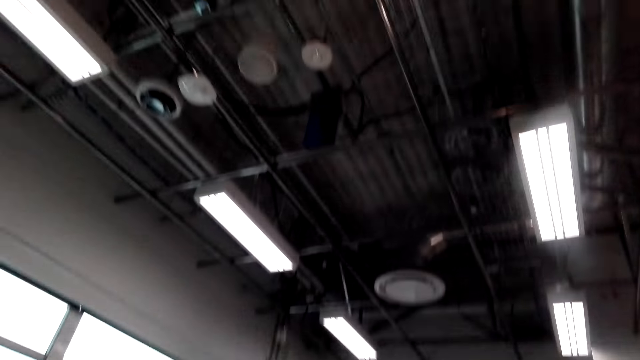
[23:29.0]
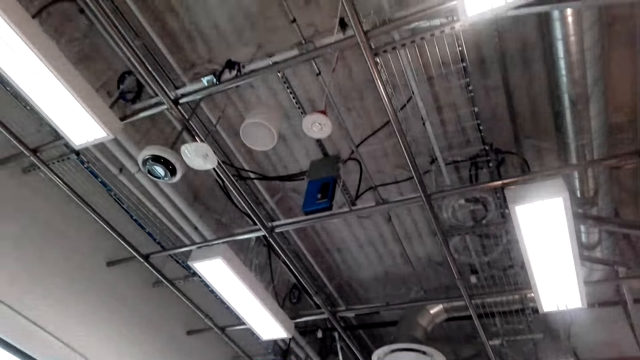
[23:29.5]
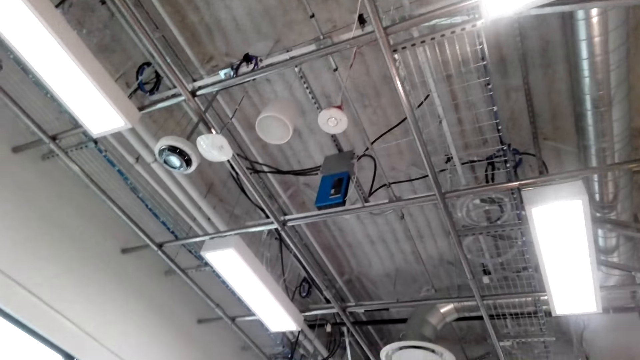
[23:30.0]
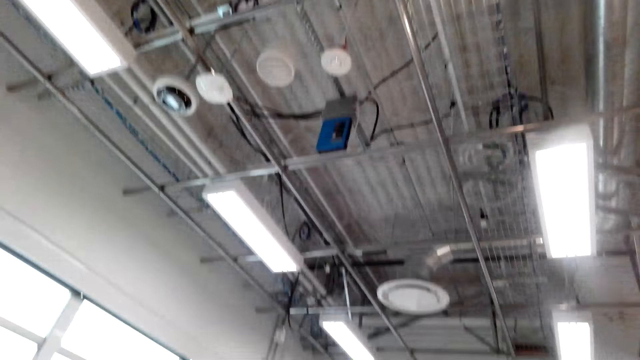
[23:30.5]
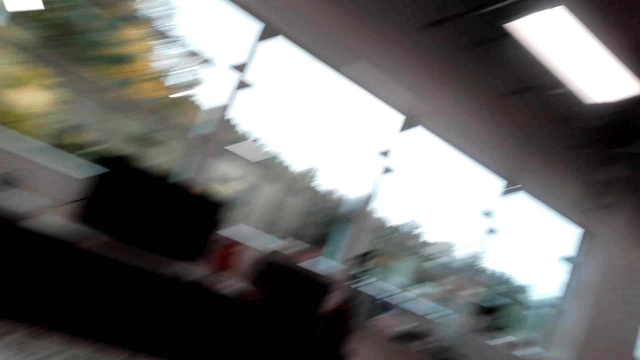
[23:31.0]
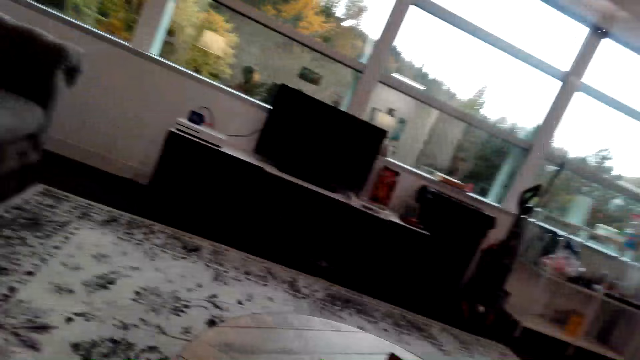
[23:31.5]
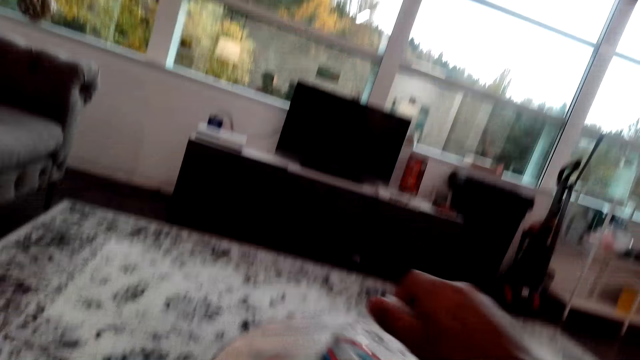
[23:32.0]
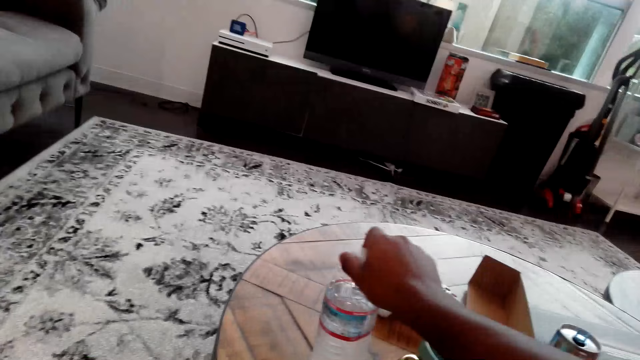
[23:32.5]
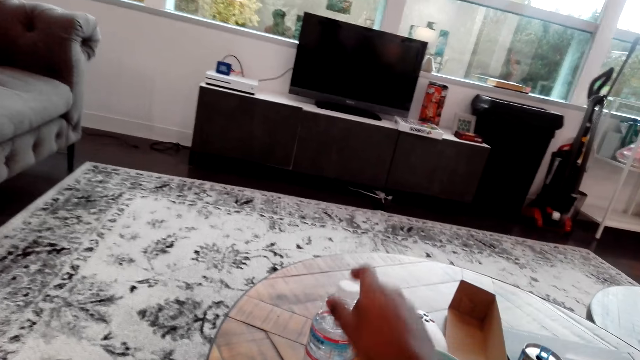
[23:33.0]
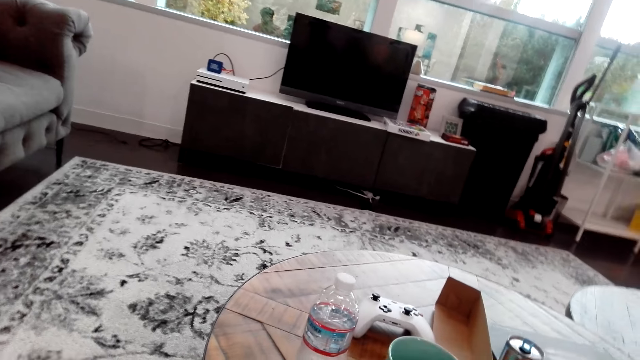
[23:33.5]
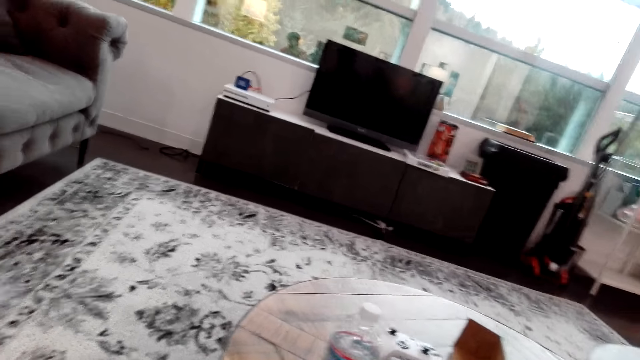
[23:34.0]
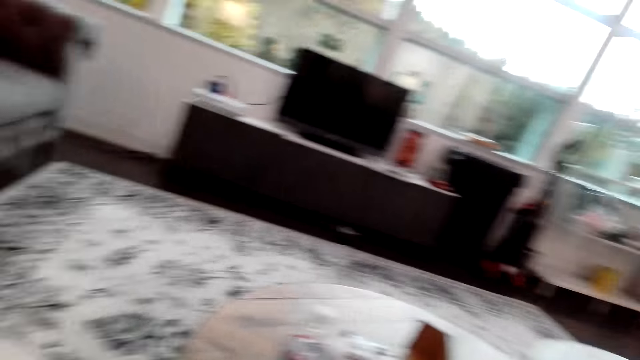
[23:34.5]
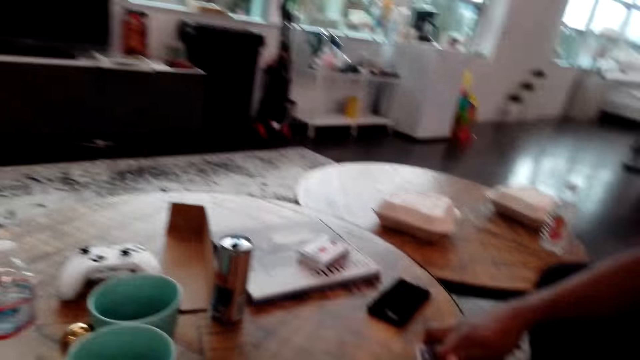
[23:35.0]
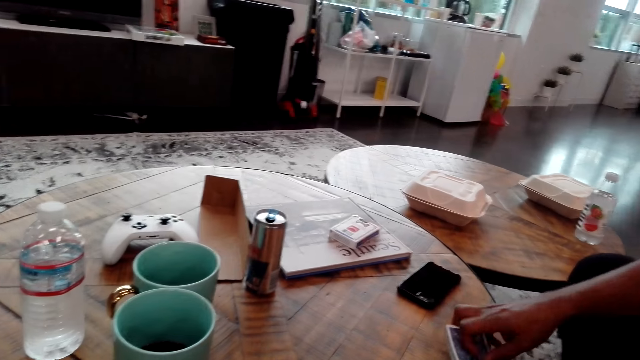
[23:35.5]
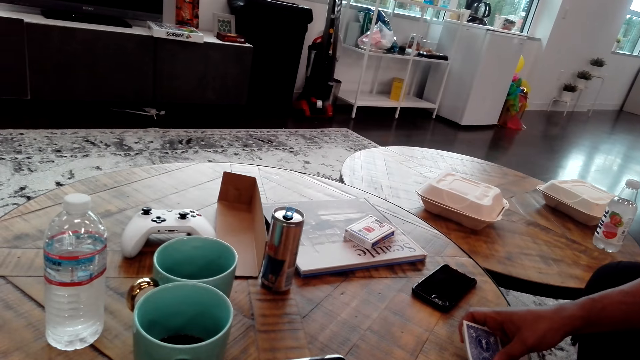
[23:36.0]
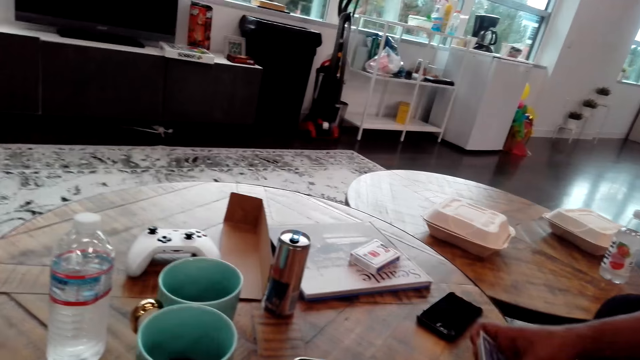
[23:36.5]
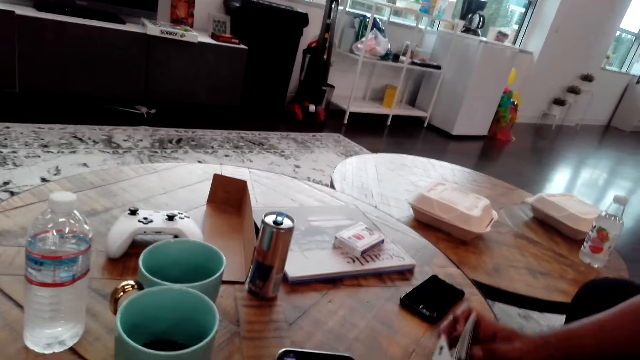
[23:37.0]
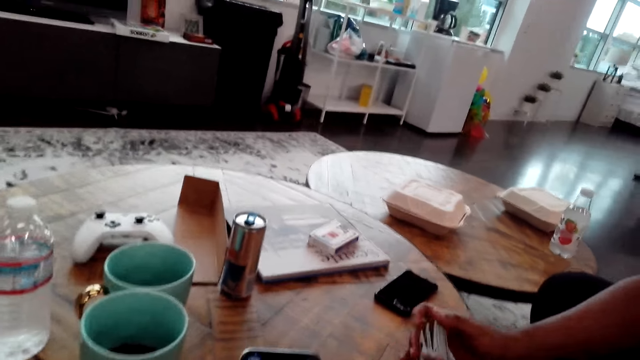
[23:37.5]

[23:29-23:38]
The camera wearer puts a water bottle on the table. A man shuffles the playing cards. The man holds the cards.

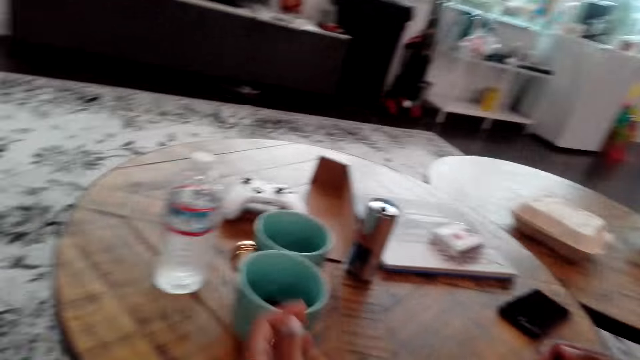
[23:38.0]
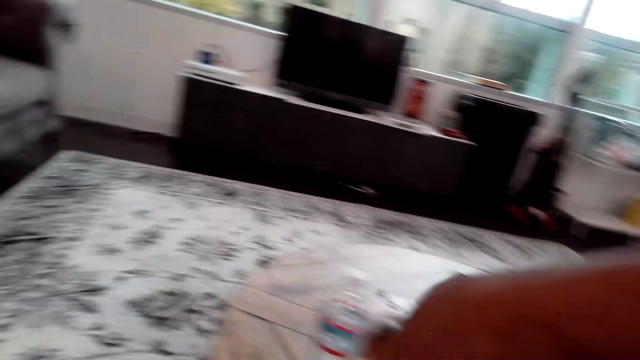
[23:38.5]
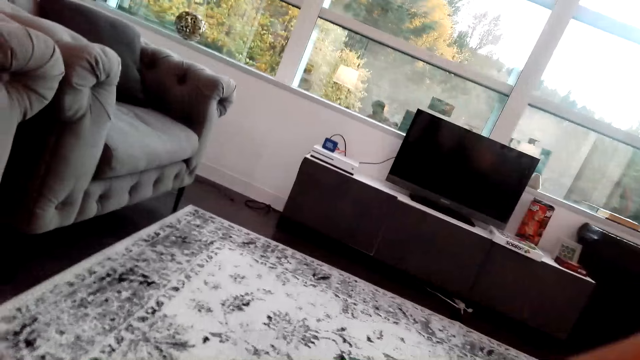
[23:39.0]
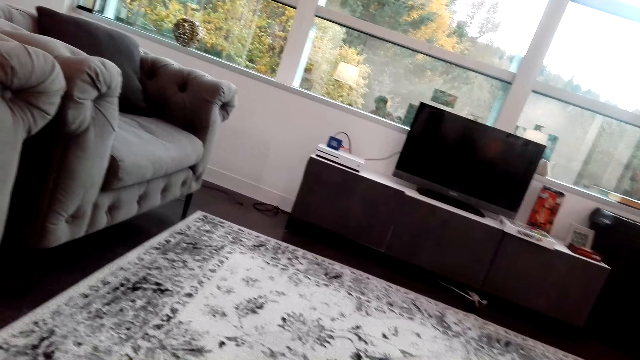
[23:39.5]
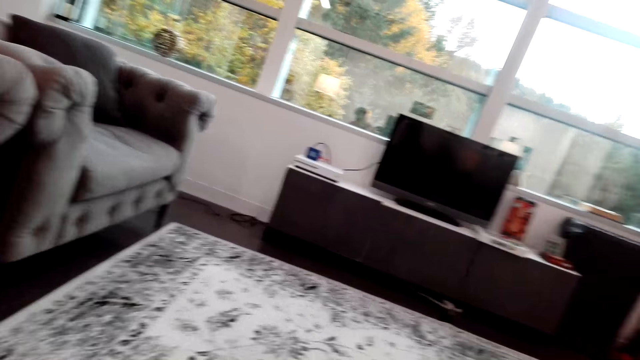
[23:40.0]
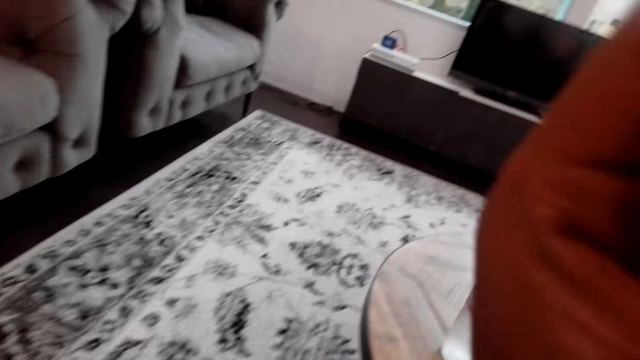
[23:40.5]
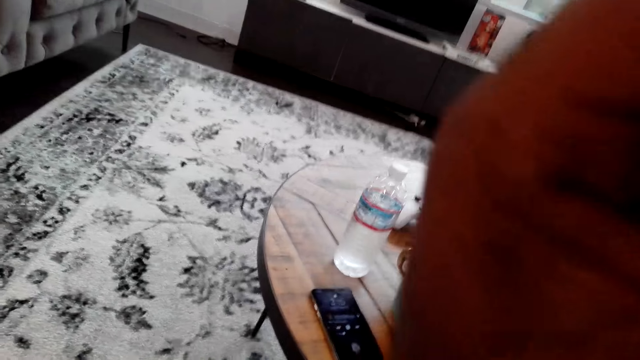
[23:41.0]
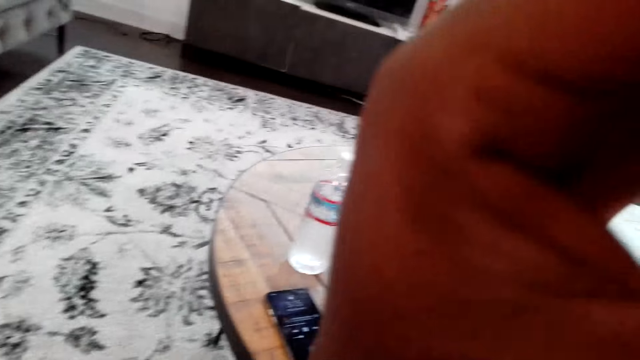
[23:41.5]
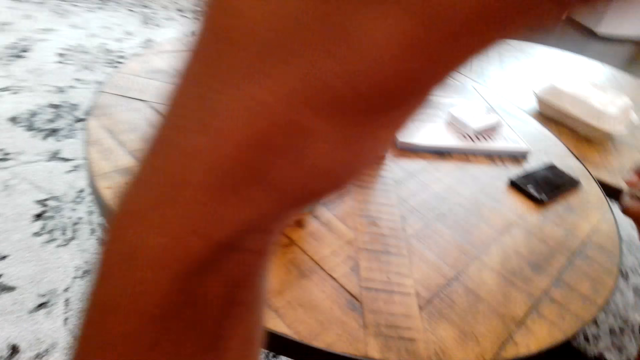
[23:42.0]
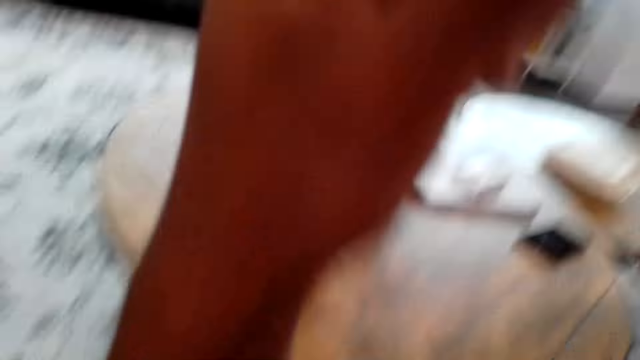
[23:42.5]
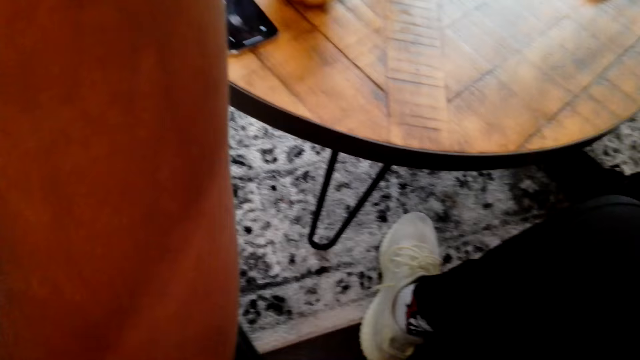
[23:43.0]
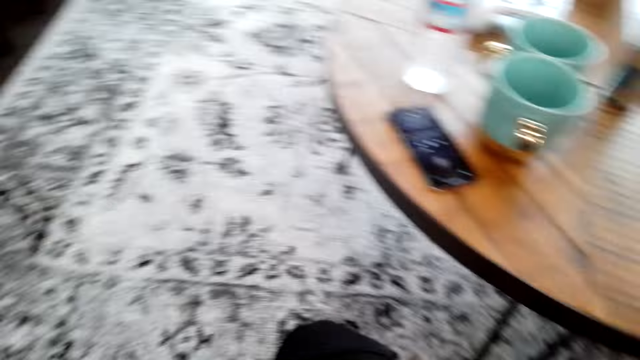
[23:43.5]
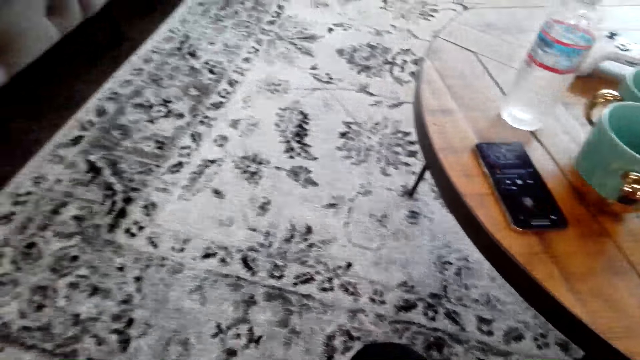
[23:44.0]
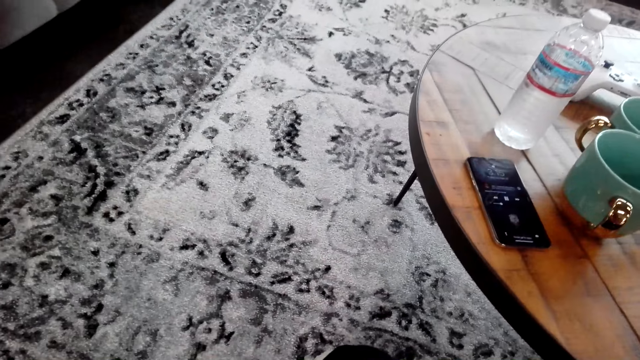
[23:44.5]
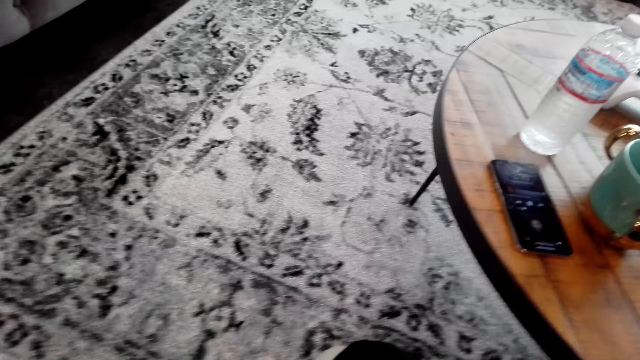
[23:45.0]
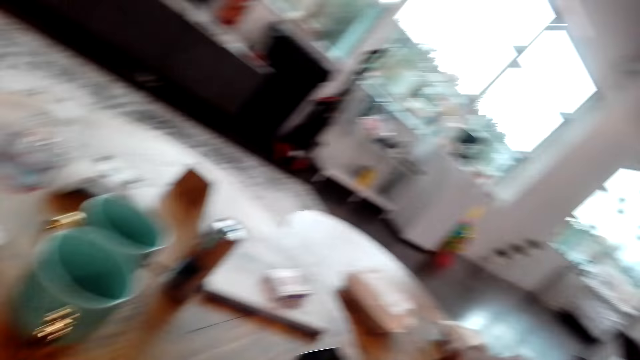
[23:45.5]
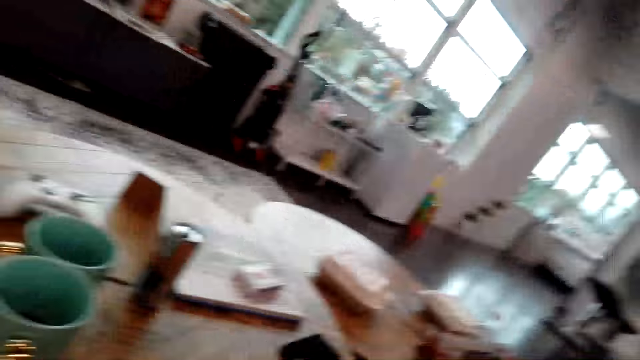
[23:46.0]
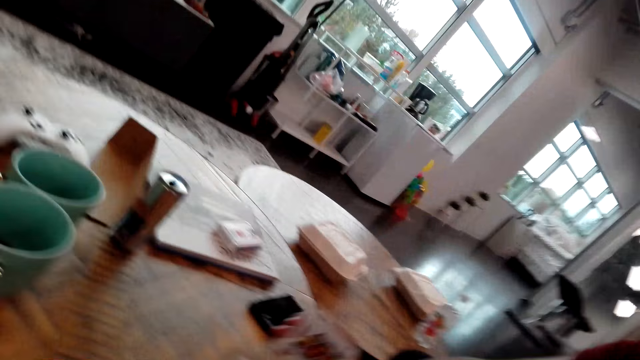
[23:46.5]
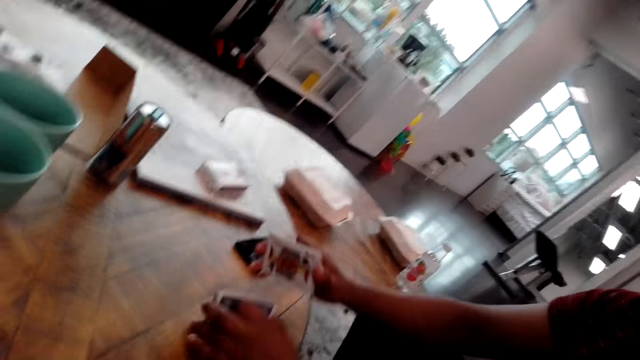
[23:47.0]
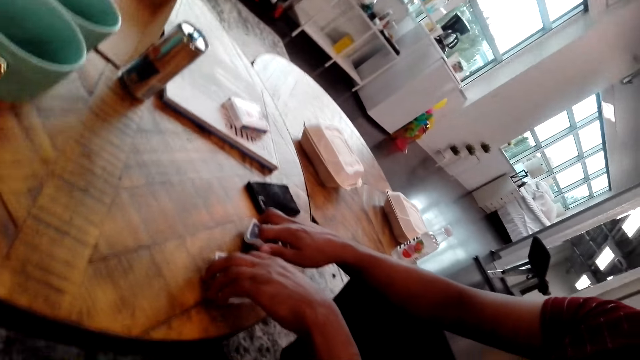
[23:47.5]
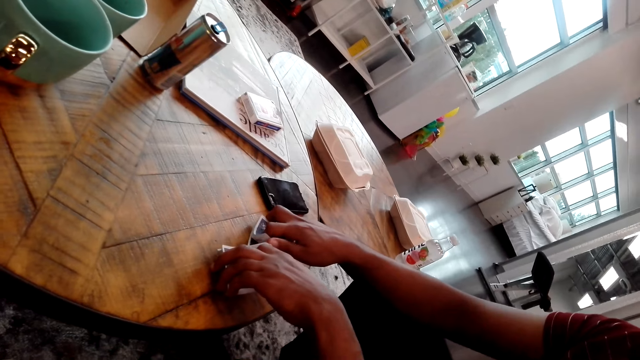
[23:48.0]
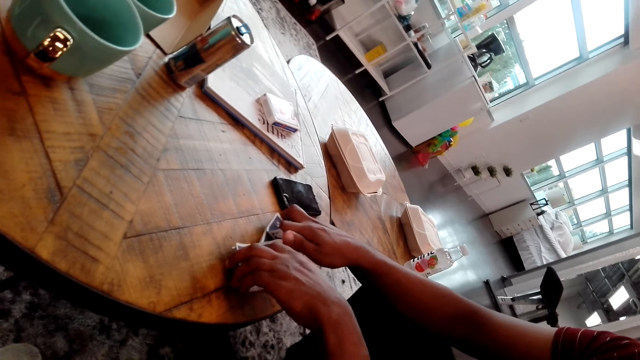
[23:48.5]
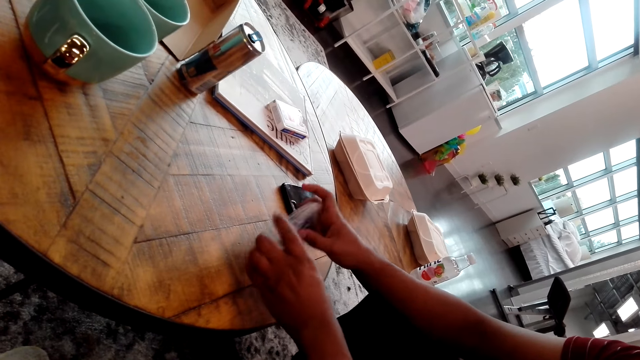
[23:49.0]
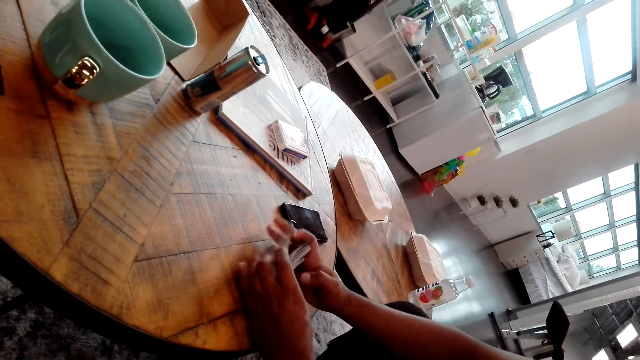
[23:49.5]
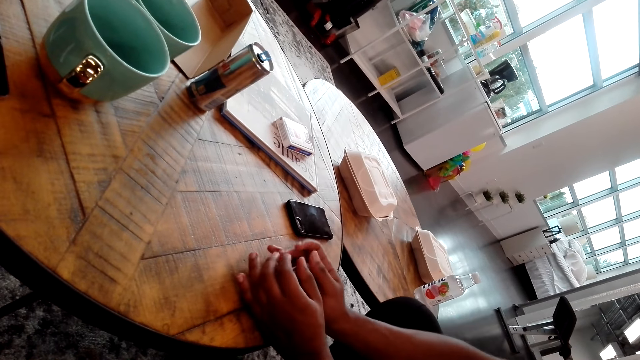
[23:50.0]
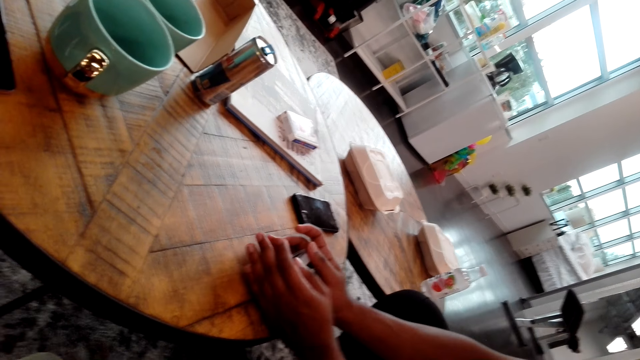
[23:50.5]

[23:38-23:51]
The camera wearer scrolls the phone. A man arranges the cards. The camera wearer adjusts the camera. The man arranges the cards, puts the cards on the table, and arranges the cards.
